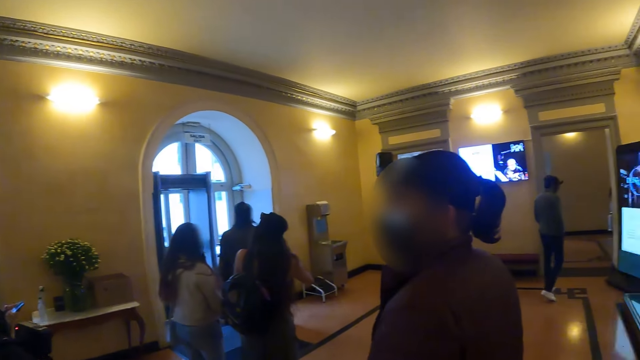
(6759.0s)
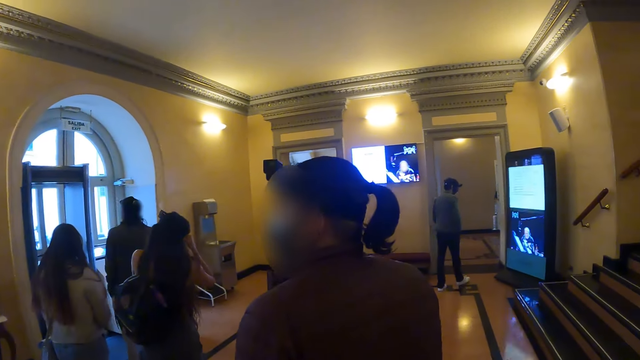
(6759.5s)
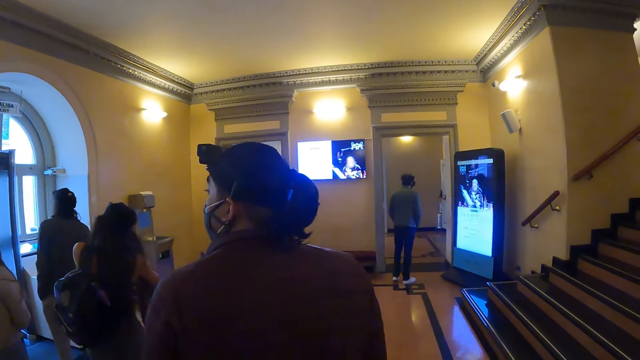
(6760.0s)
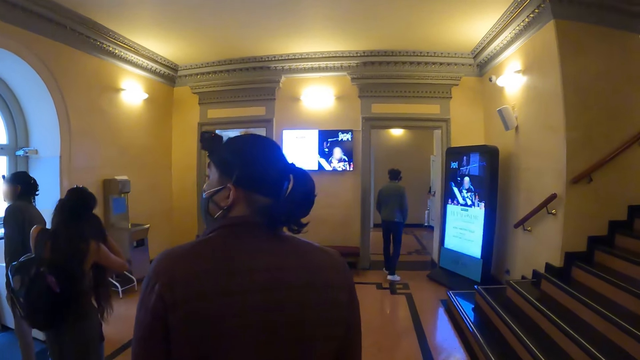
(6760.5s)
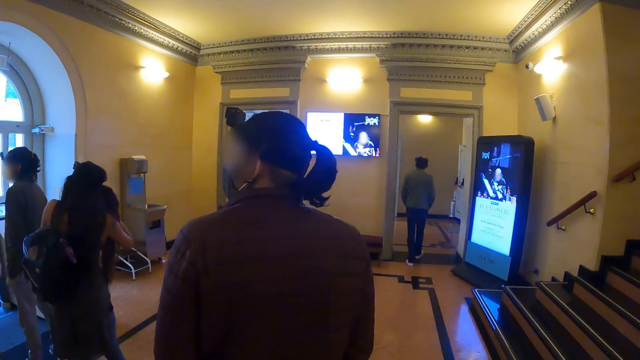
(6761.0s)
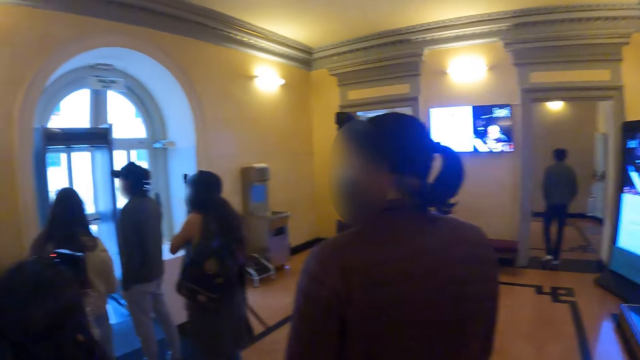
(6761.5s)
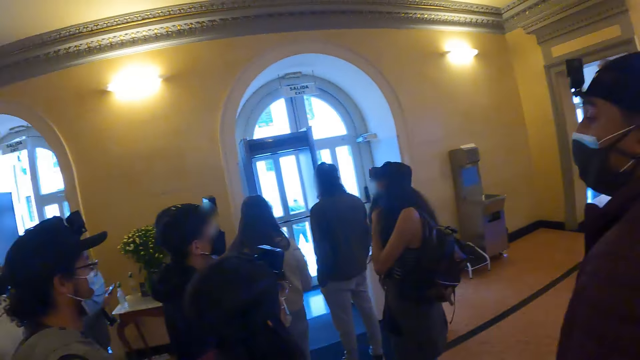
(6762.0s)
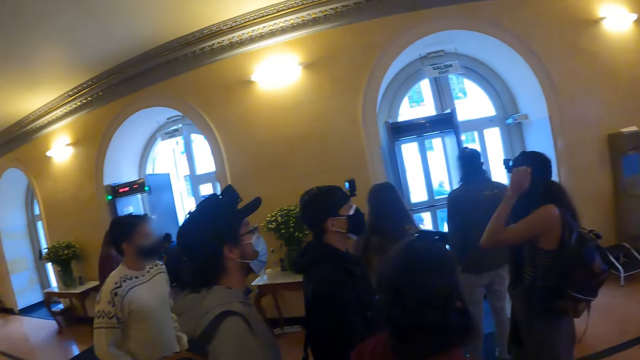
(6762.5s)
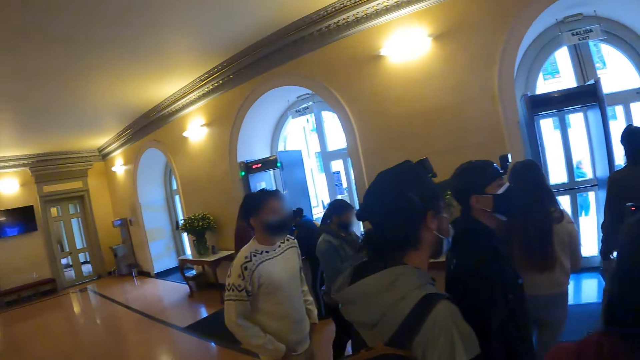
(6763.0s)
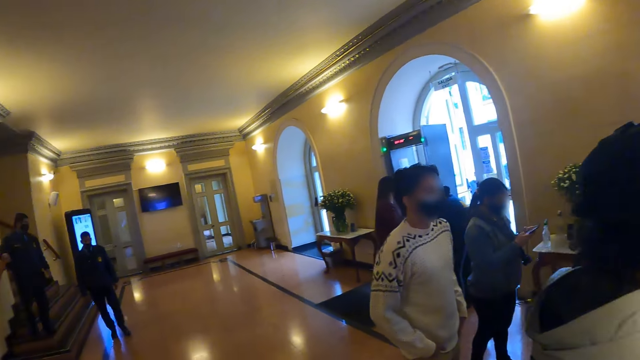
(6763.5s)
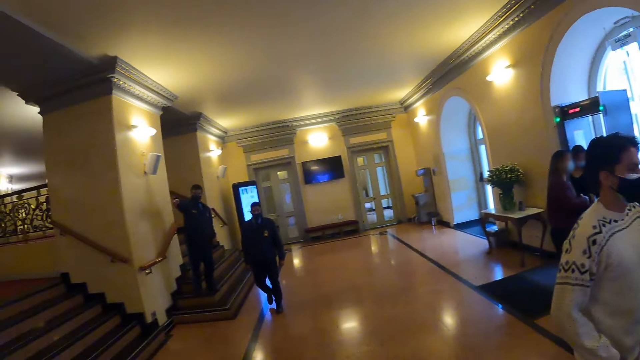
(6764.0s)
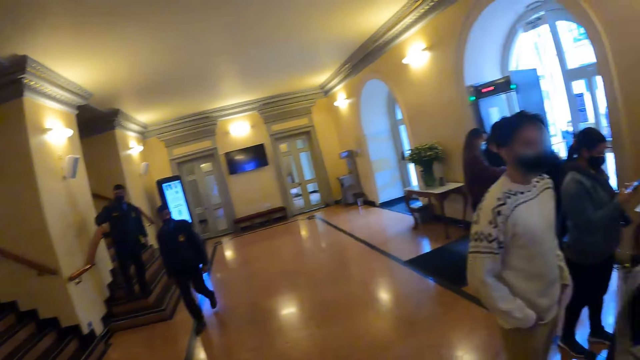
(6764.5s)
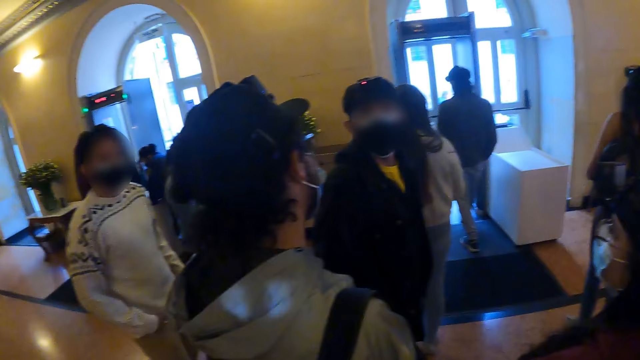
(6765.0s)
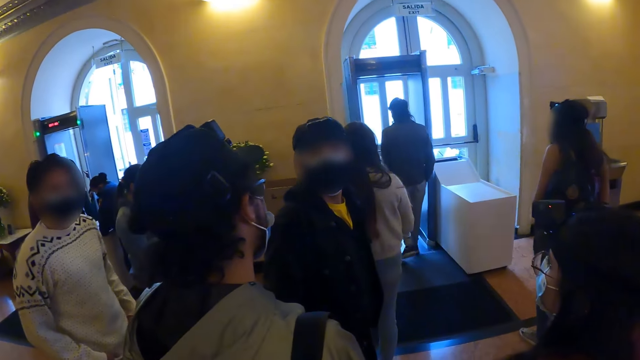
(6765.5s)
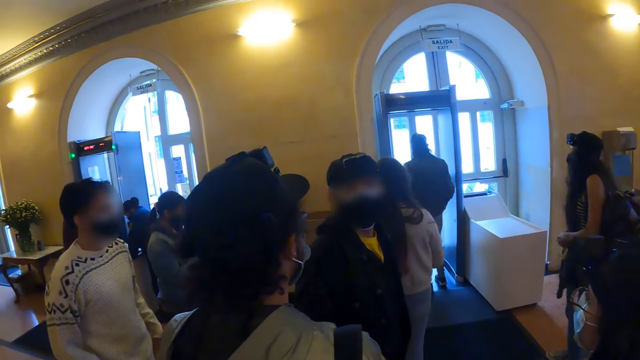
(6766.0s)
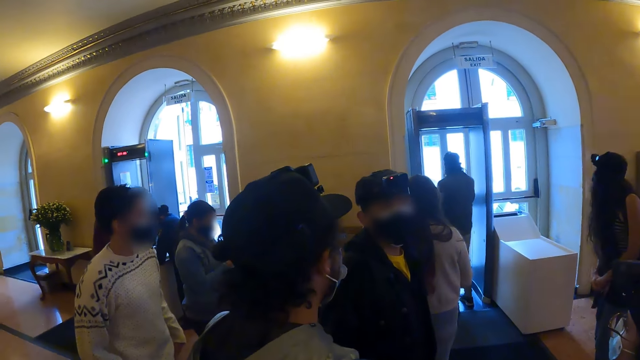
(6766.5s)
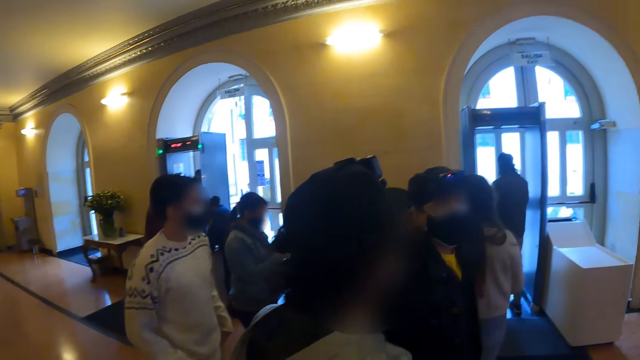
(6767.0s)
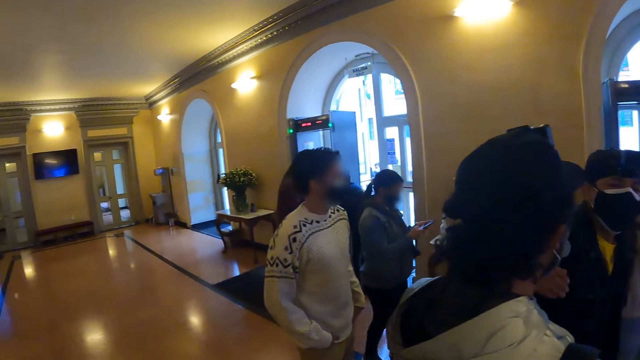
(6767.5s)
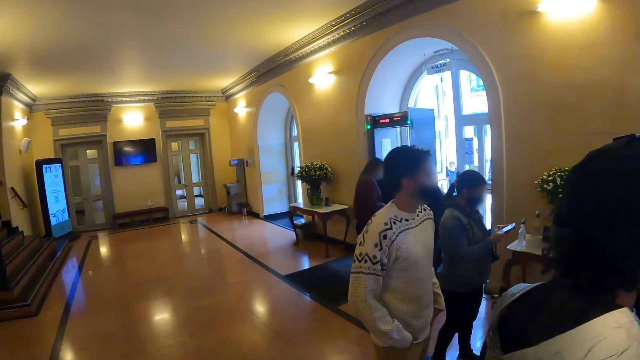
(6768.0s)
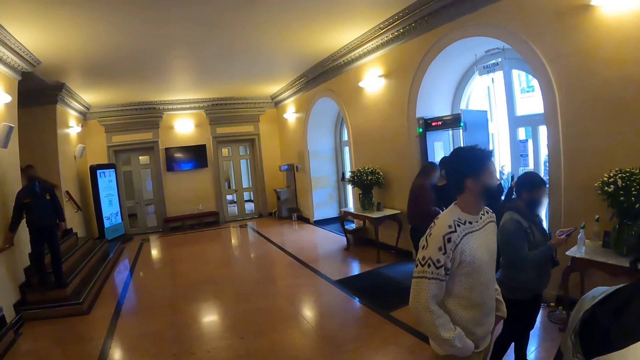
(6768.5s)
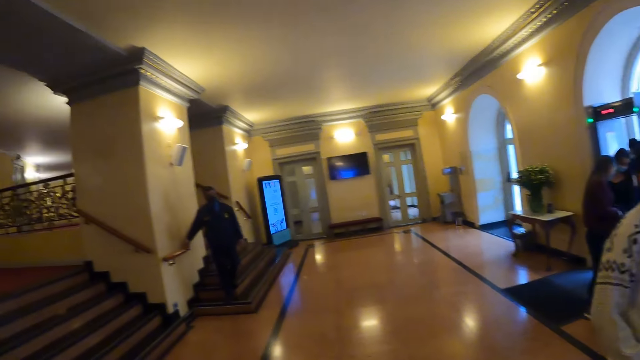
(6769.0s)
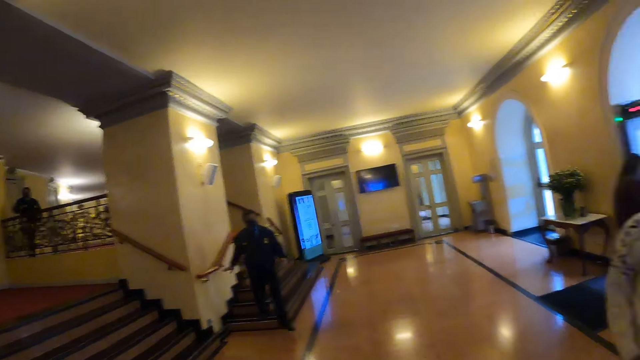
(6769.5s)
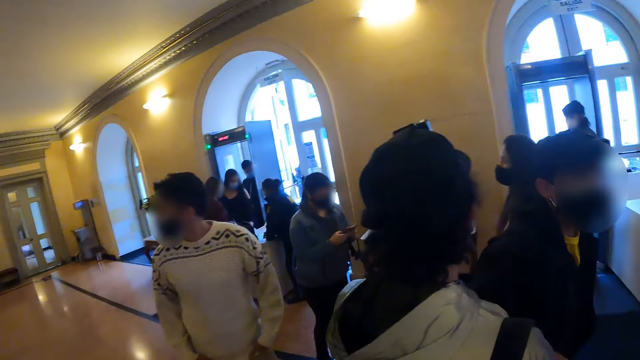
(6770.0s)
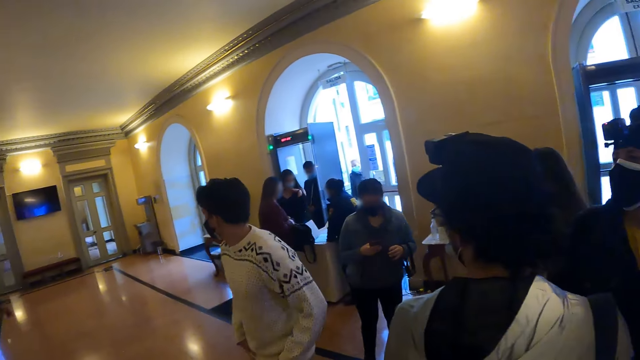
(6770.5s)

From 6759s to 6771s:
The camera wearer looks around. They look around the room.

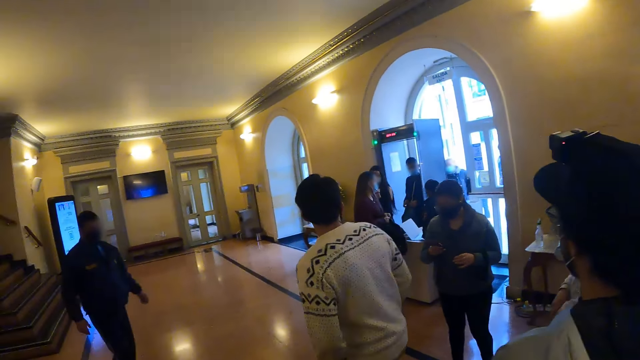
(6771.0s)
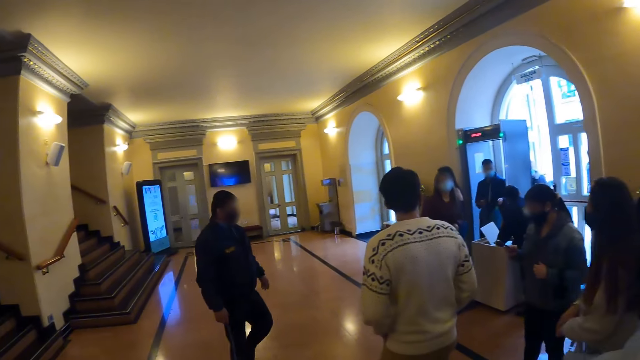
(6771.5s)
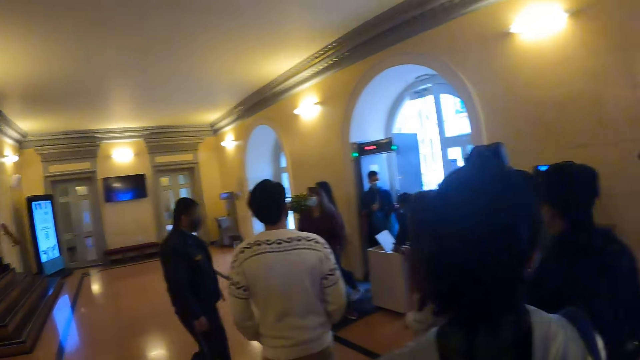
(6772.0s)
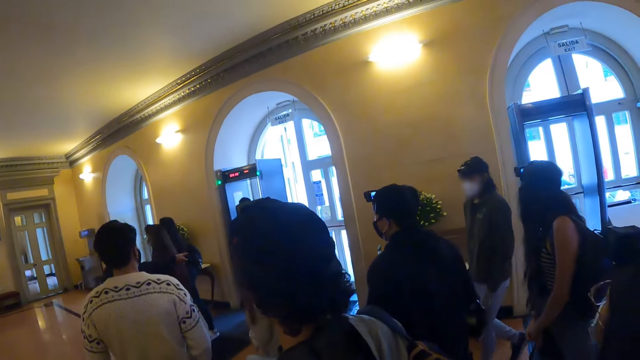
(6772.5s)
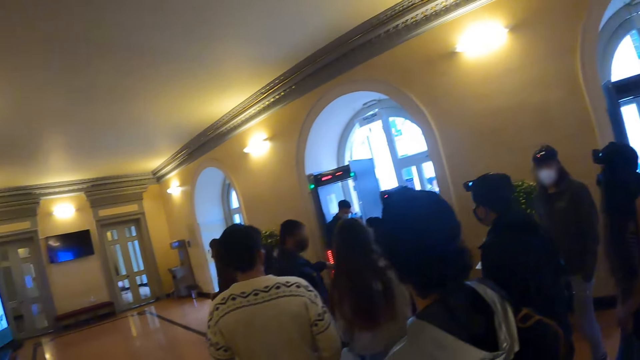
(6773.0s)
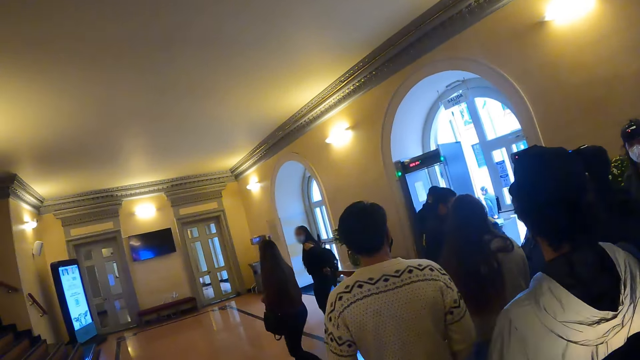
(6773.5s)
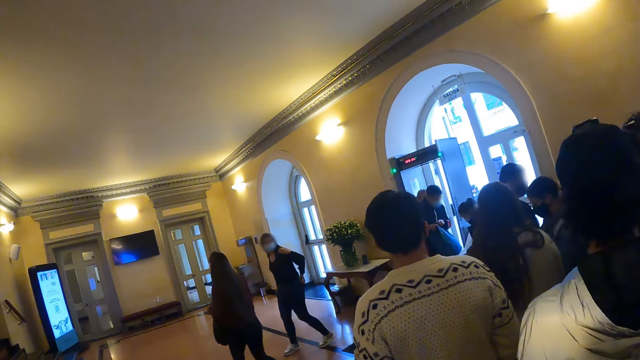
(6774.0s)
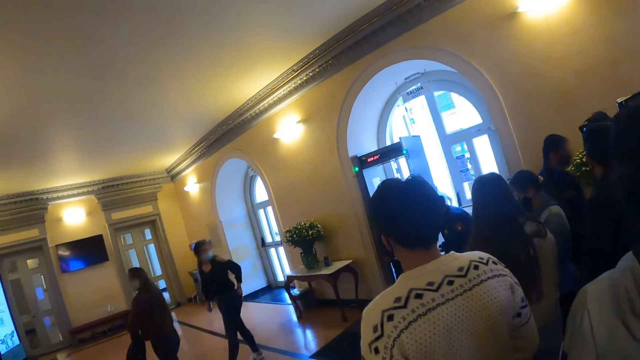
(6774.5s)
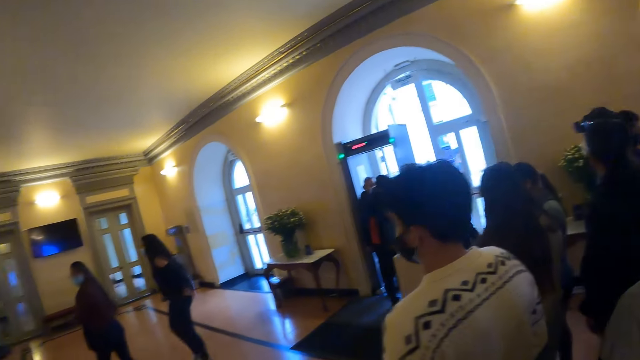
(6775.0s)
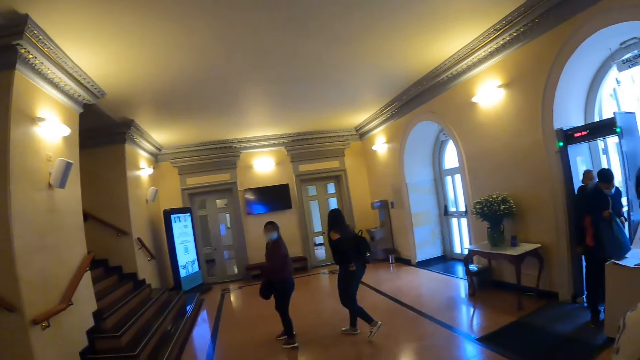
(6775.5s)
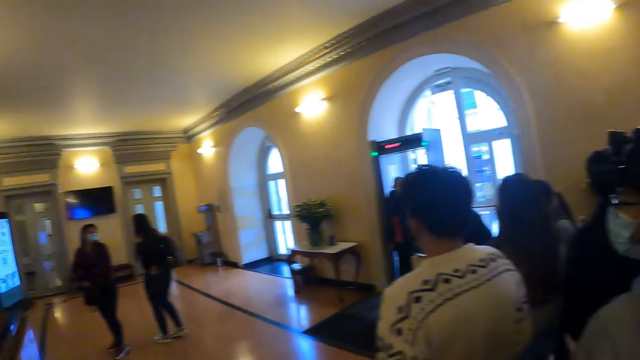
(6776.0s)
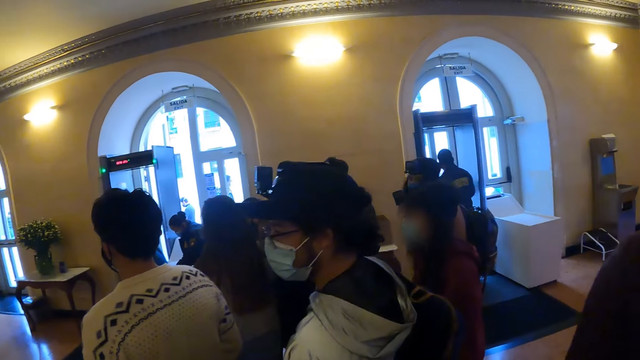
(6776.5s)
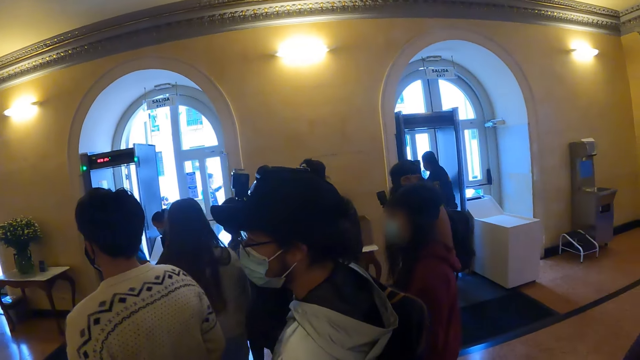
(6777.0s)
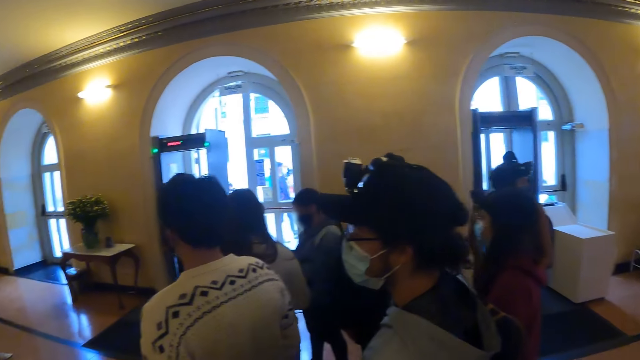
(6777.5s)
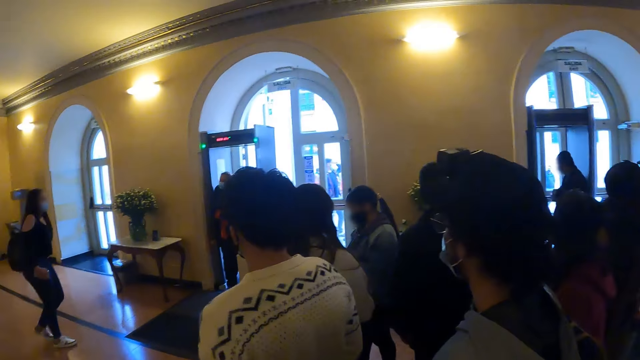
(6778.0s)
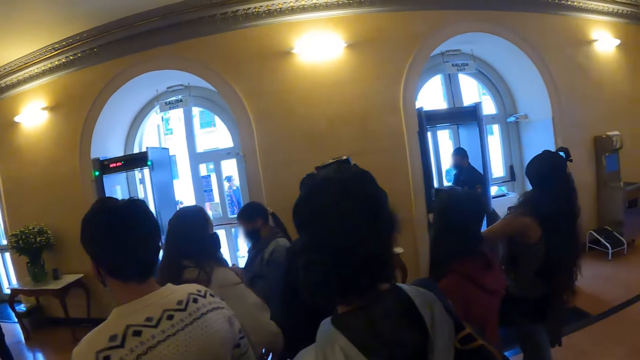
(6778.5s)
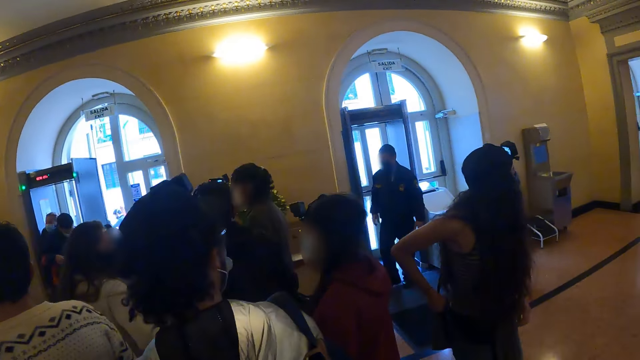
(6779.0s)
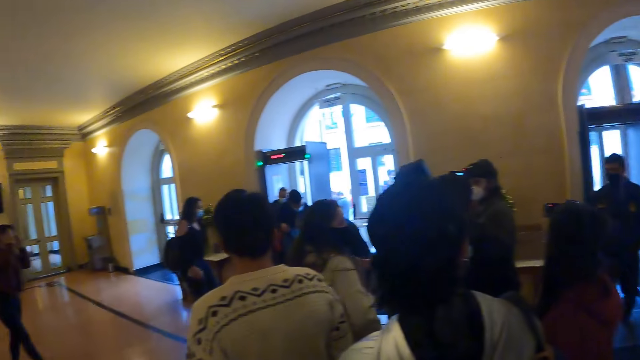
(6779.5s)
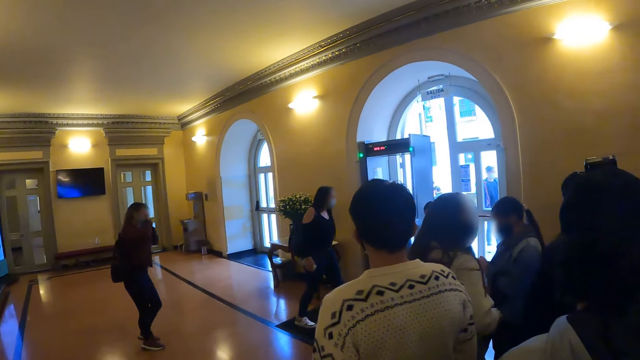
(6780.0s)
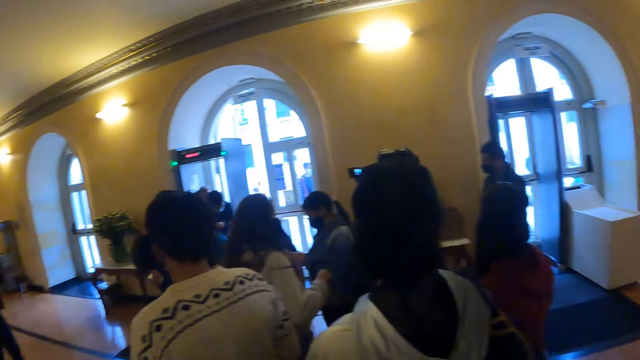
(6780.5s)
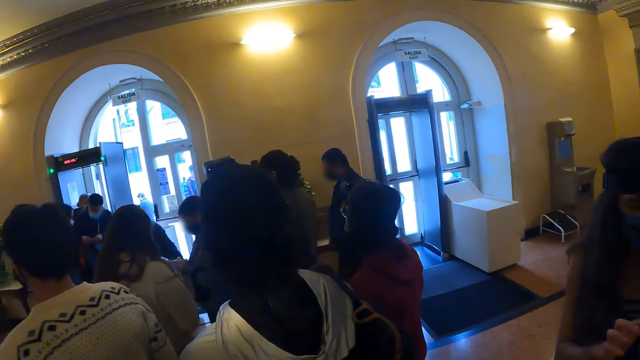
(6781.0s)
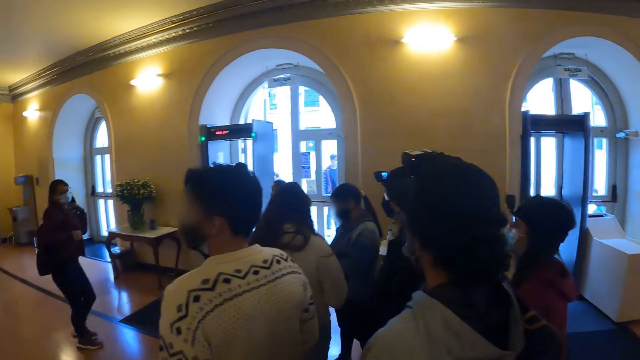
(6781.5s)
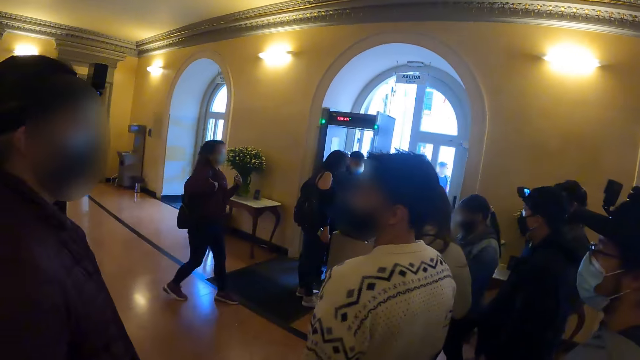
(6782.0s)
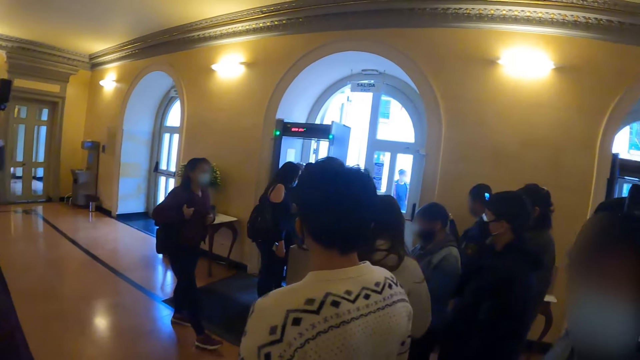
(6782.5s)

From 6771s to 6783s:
The camera wearer slightly moves forward. They look around a room.
